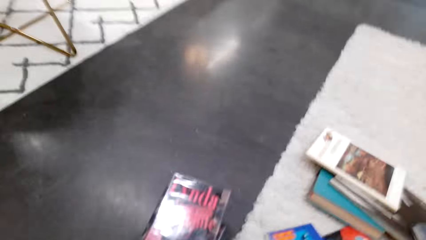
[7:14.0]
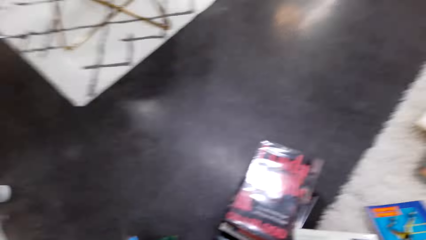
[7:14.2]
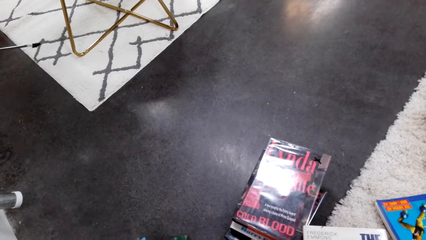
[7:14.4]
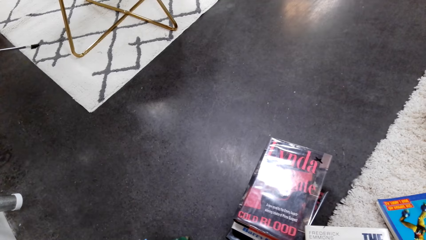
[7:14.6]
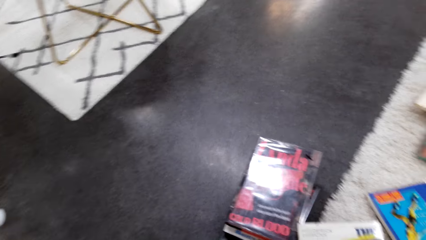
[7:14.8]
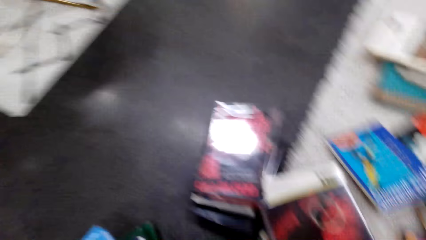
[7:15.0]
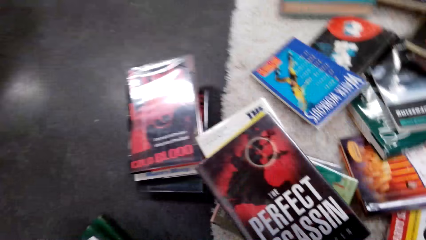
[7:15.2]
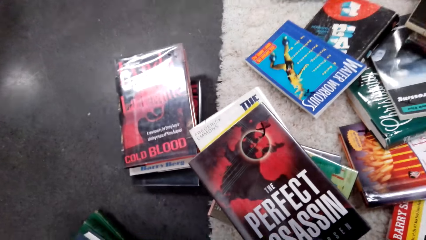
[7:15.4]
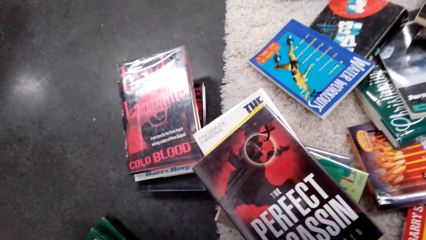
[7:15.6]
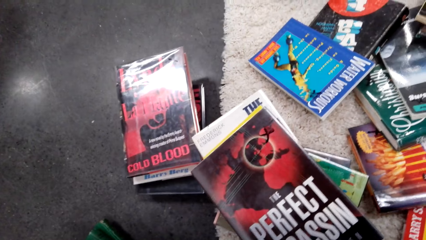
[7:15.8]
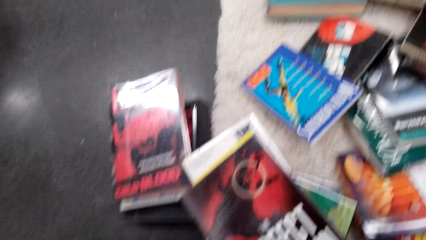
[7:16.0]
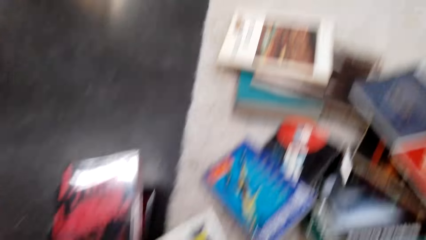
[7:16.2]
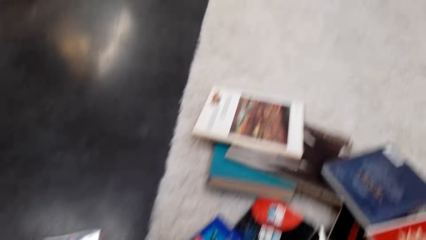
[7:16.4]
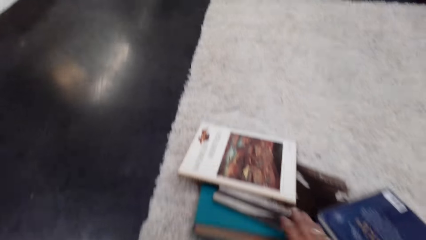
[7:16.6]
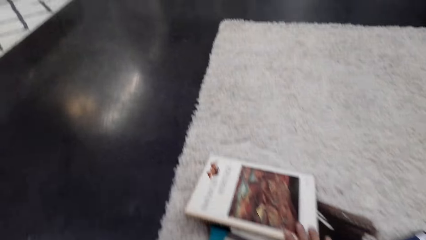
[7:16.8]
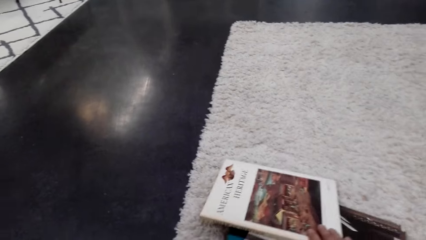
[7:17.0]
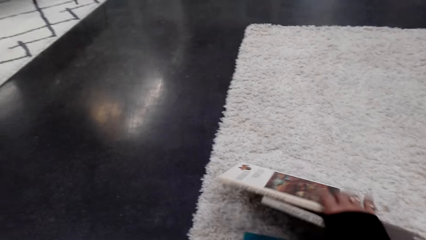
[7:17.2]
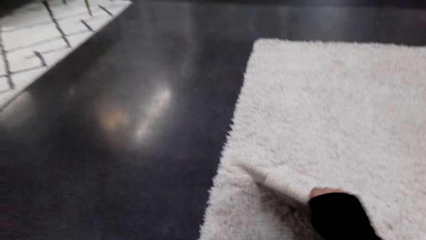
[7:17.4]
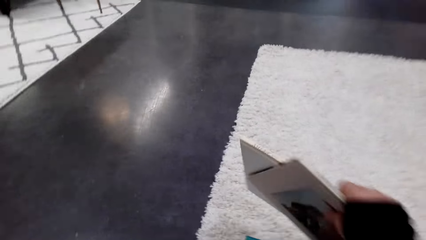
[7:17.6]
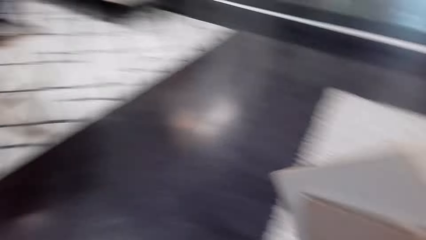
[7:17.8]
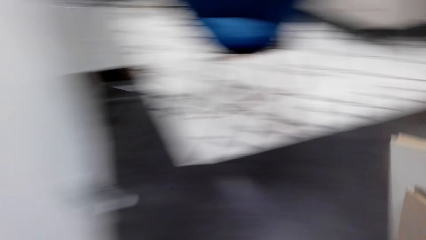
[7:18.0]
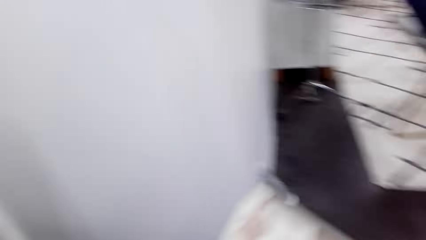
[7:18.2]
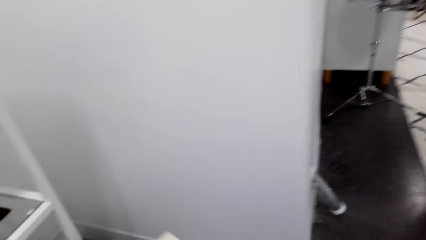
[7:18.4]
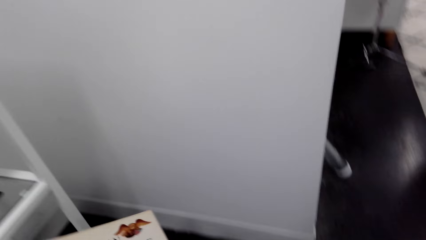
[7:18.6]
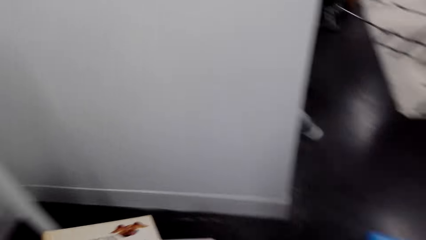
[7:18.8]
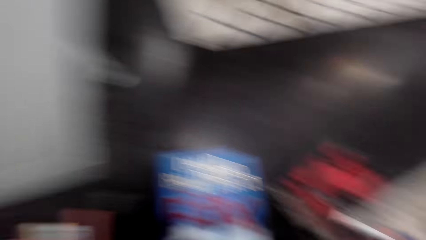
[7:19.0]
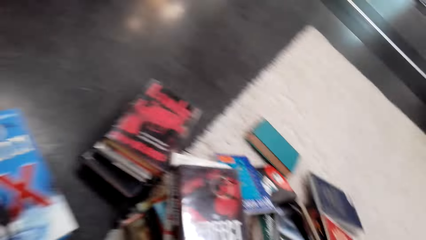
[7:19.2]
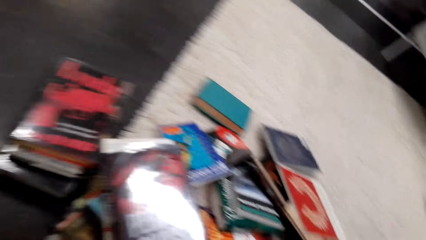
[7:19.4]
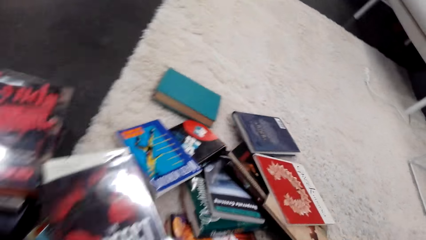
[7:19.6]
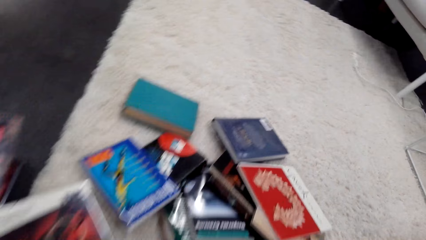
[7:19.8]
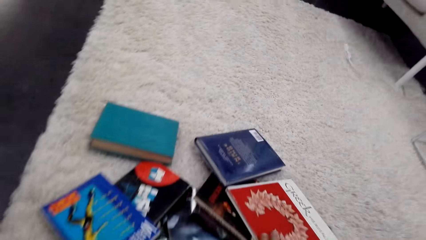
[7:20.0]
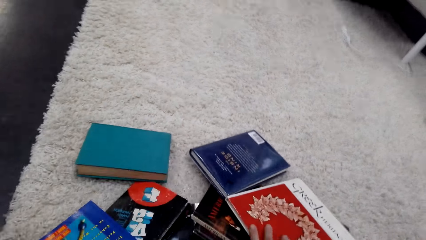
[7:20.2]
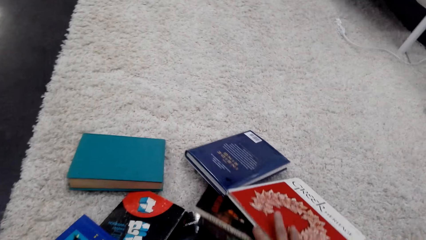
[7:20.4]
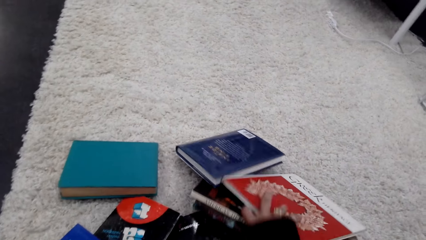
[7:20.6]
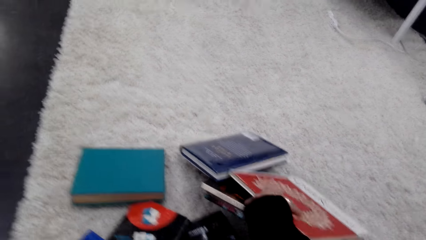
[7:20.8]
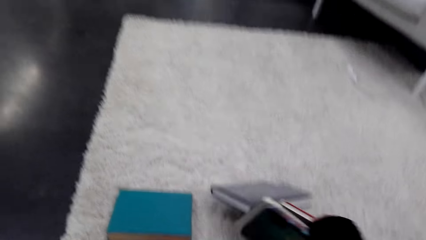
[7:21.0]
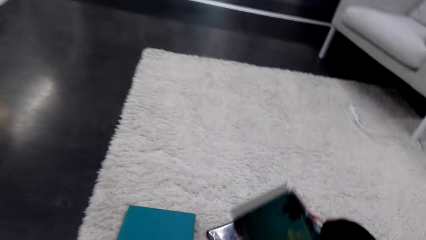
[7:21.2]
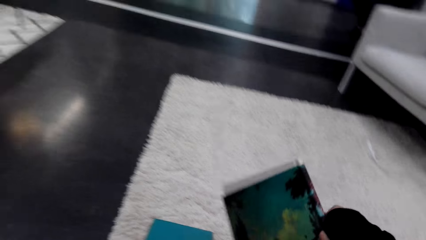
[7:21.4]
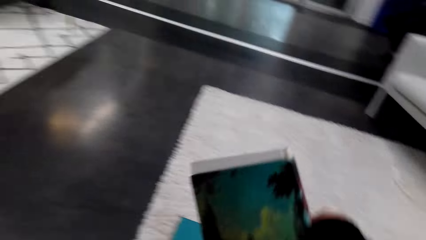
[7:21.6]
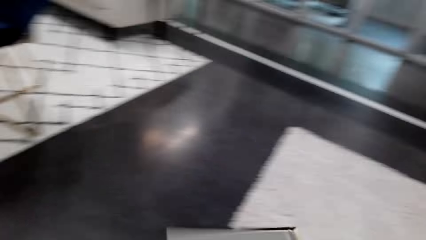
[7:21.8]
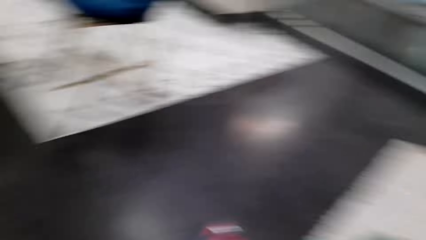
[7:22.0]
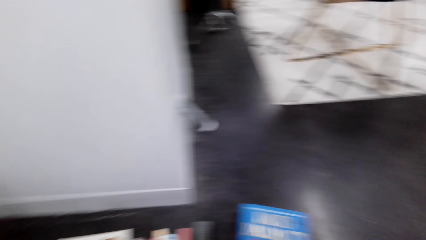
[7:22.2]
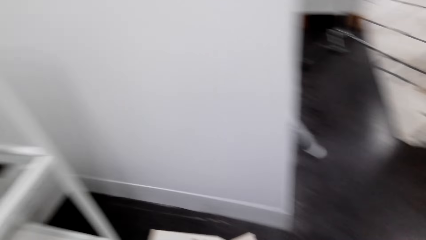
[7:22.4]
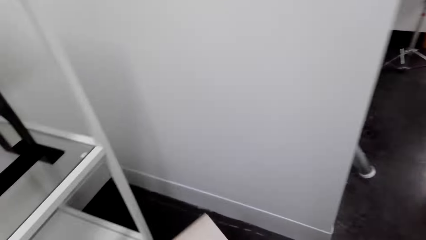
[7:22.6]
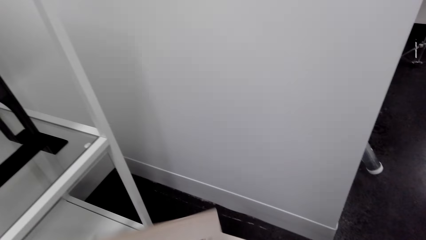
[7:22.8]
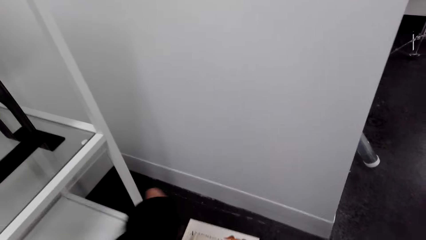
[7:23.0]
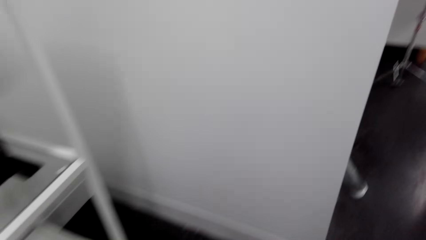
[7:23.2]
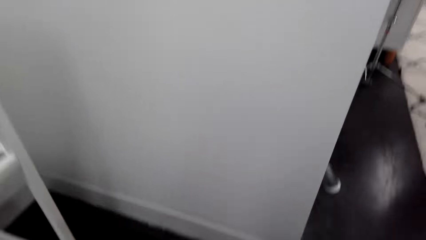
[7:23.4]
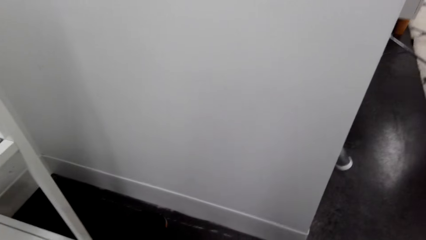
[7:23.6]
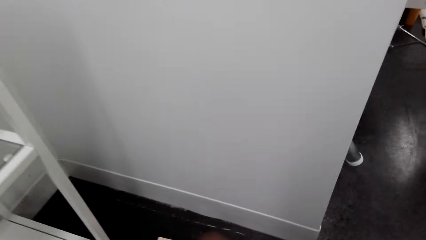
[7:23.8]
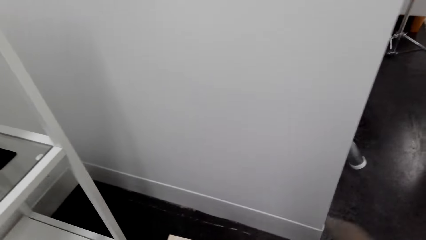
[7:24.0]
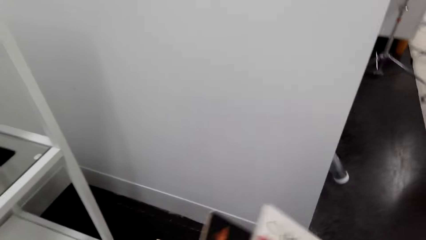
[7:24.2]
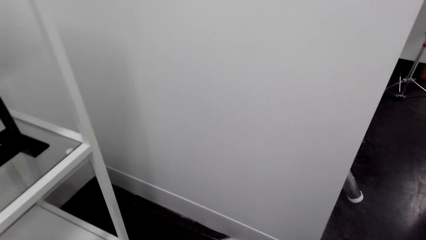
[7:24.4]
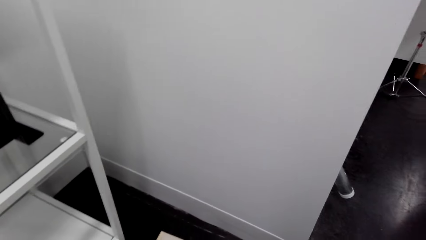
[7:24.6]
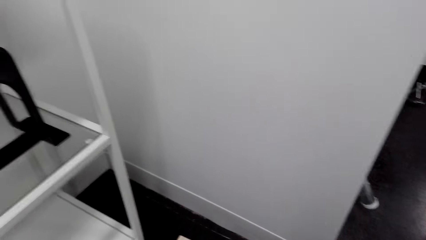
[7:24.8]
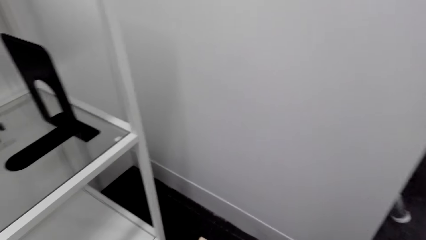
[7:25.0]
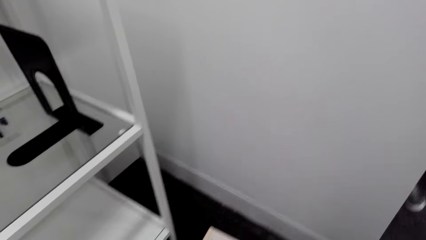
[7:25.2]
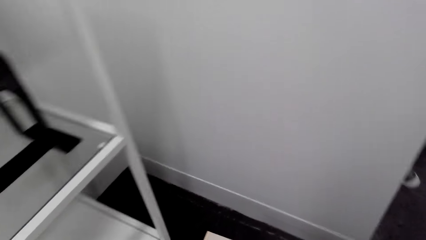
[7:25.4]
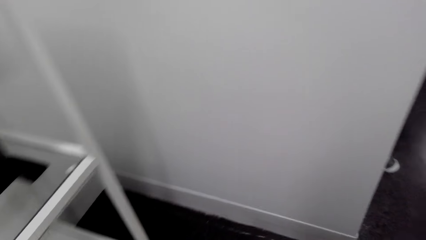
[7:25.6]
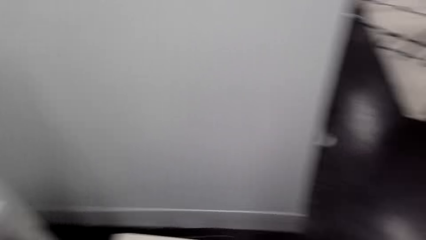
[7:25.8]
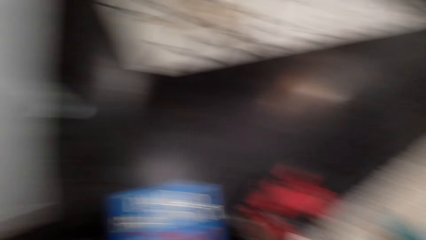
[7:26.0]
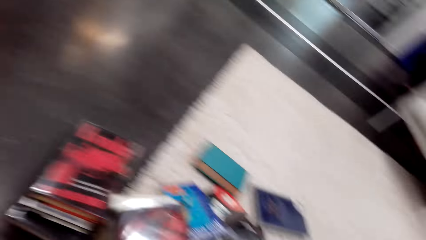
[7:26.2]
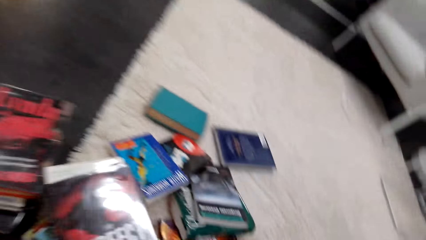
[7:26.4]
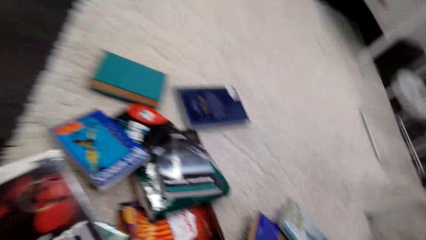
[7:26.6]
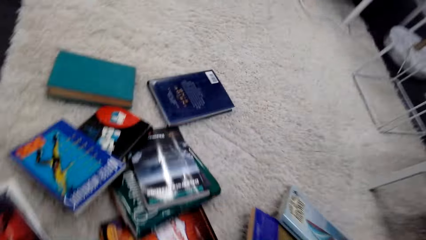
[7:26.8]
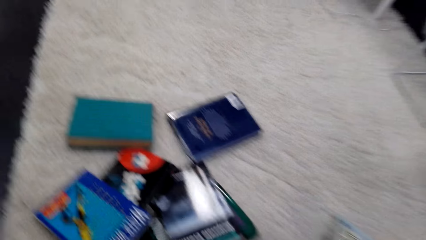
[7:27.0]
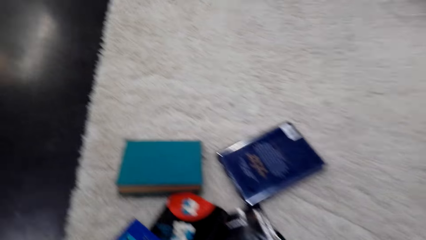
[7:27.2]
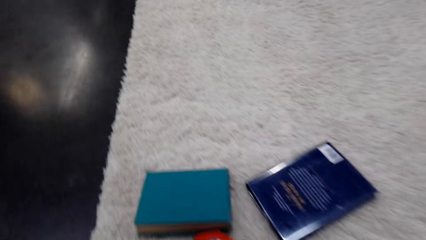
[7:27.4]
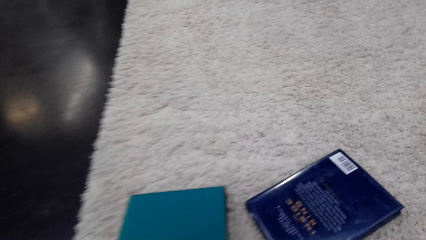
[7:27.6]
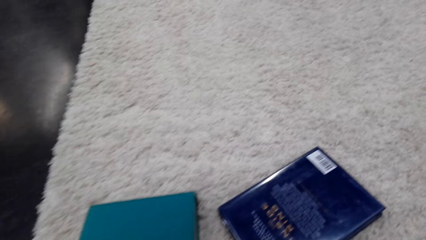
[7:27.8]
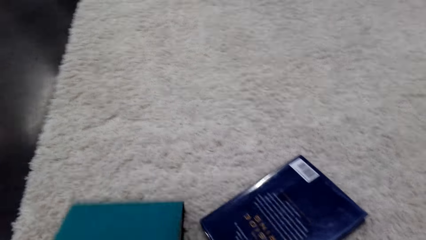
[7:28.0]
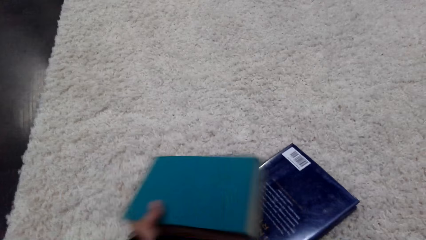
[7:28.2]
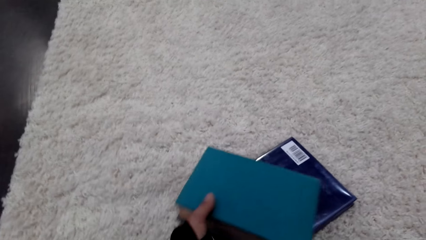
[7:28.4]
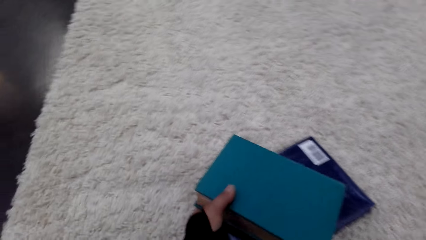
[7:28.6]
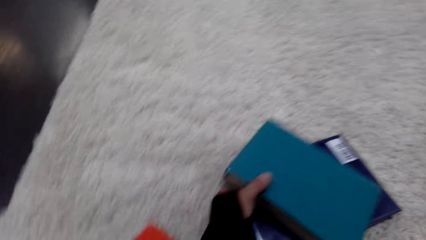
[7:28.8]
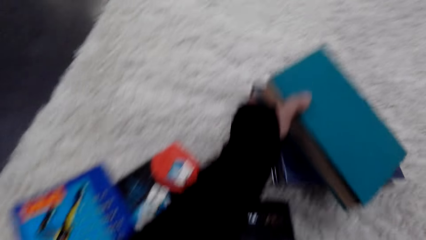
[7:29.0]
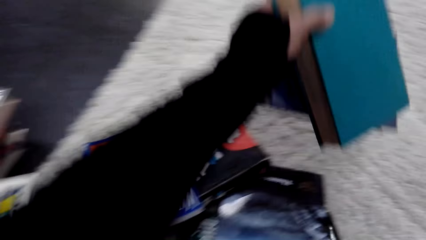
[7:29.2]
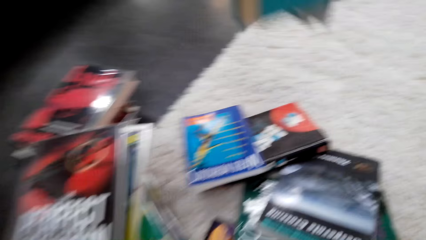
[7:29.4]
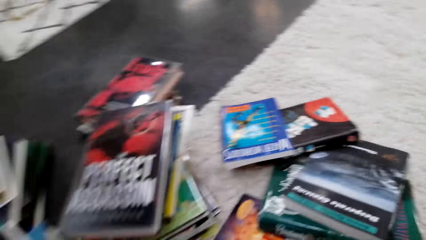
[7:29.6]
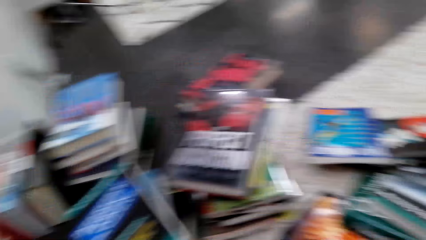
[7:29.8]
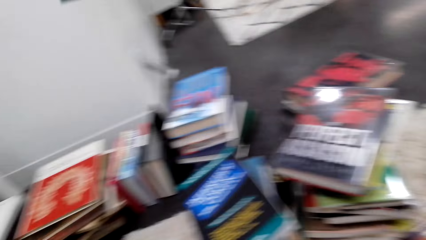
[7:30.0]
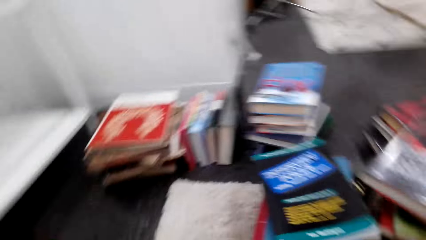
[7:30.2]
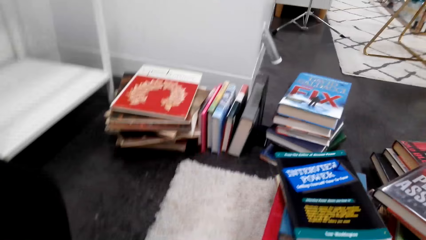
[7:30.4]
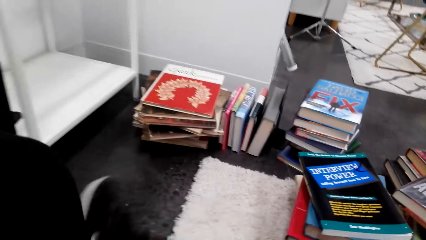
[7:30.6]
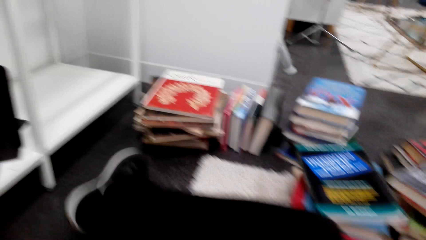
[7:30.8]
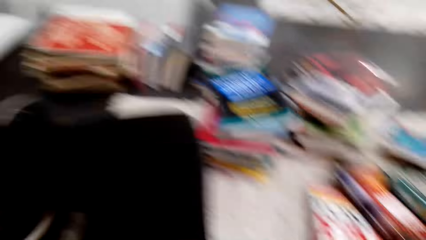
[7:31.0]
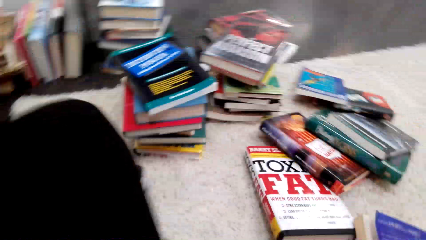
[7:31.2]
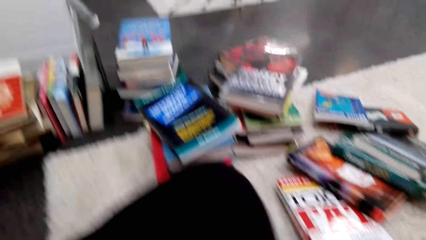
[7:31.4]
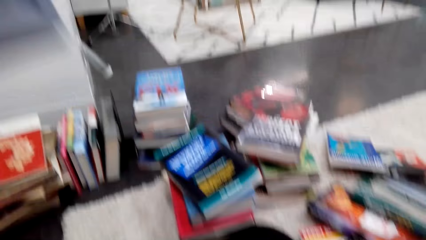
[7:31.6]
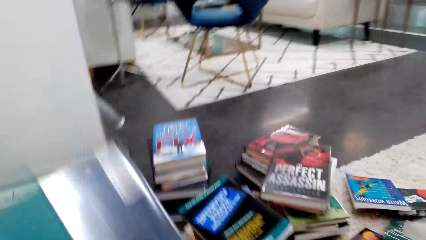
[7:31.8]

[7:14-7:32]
The camera wearer arranges the books. They stare at the book. They pick up the book on the floor with the right hand. They move the books. They put the book on the floor. They pick up the book on the floor with the right hand. They move the books. They put the book on the floor. They knock the books on the floor. They pick up the book on the floor with the left hand. They move the books.
